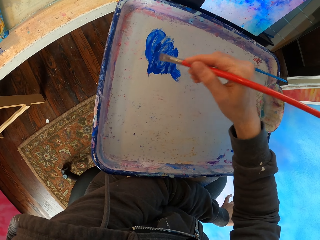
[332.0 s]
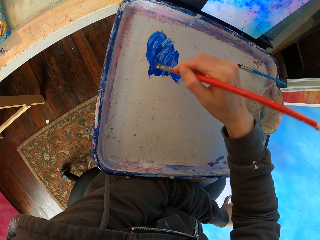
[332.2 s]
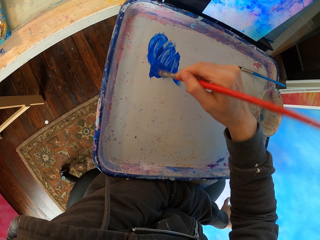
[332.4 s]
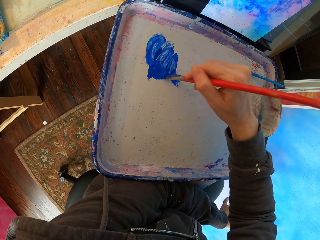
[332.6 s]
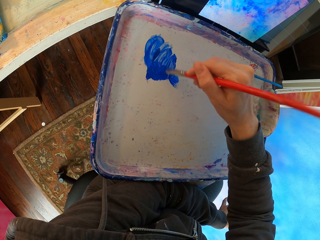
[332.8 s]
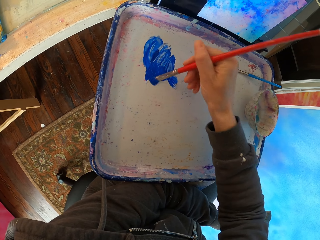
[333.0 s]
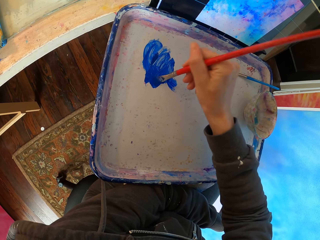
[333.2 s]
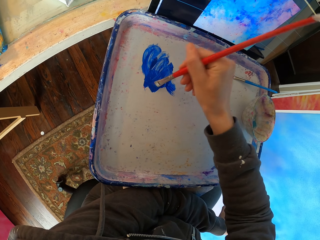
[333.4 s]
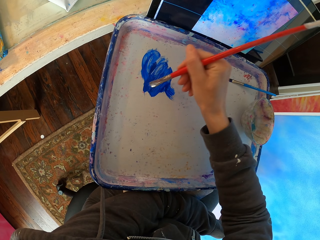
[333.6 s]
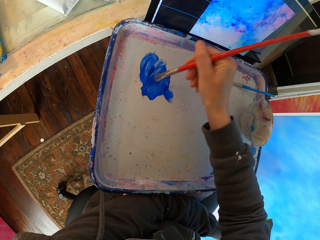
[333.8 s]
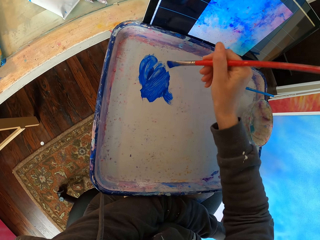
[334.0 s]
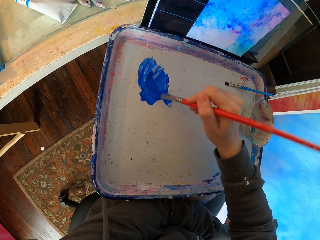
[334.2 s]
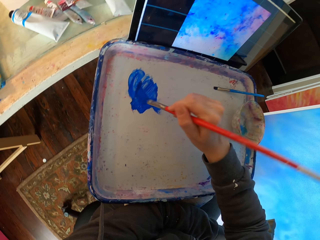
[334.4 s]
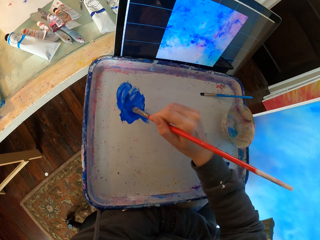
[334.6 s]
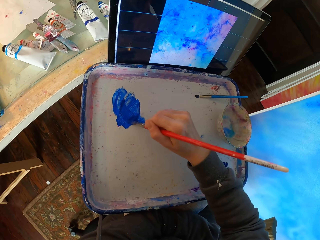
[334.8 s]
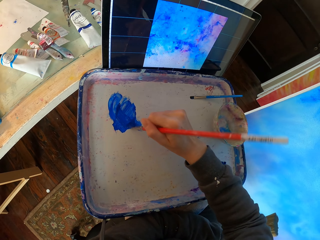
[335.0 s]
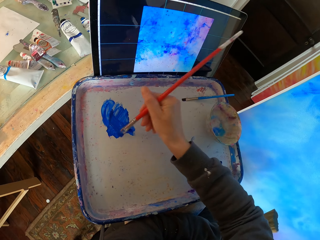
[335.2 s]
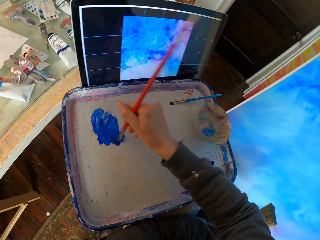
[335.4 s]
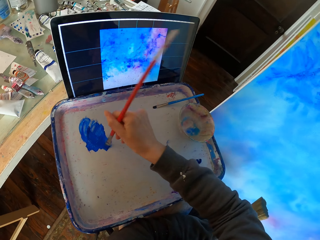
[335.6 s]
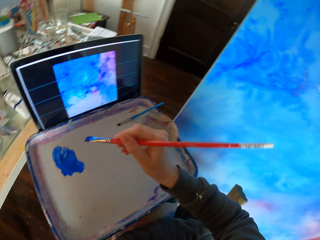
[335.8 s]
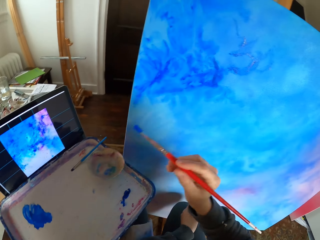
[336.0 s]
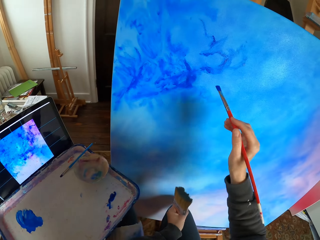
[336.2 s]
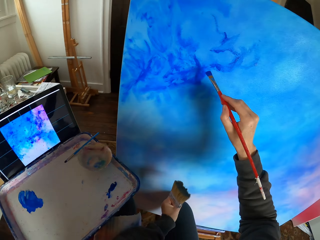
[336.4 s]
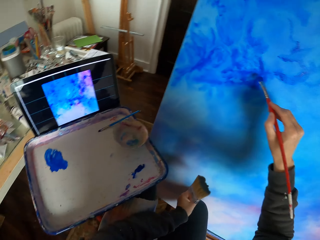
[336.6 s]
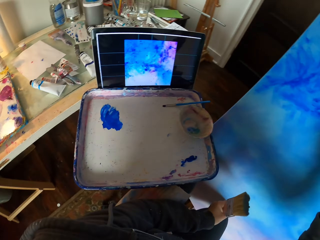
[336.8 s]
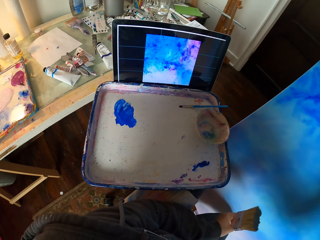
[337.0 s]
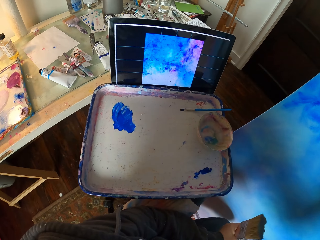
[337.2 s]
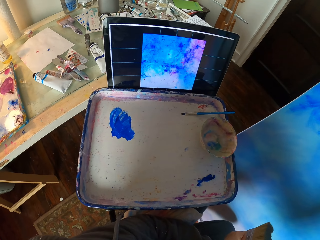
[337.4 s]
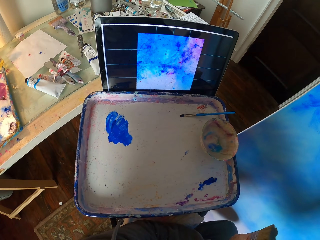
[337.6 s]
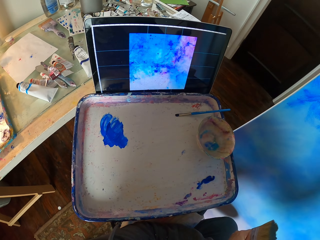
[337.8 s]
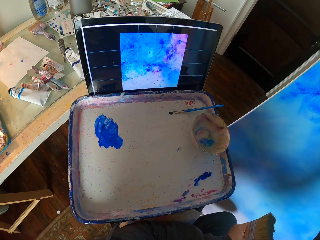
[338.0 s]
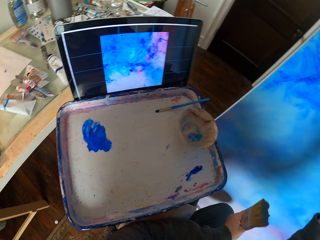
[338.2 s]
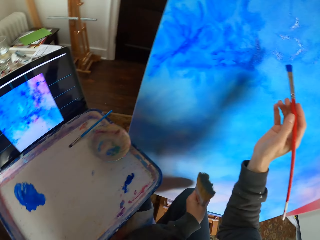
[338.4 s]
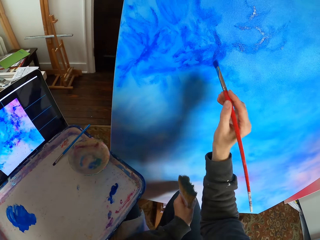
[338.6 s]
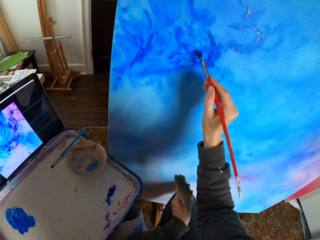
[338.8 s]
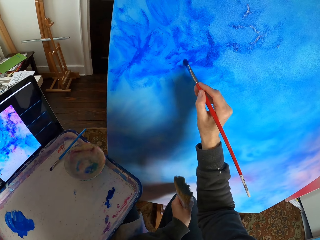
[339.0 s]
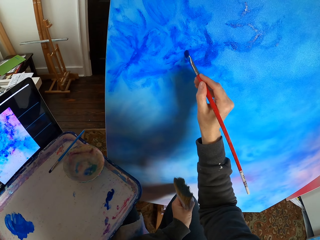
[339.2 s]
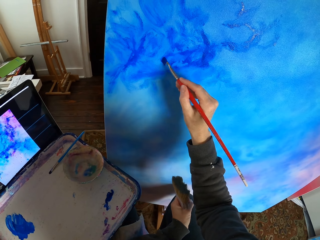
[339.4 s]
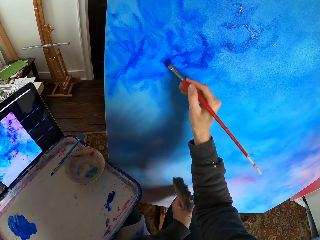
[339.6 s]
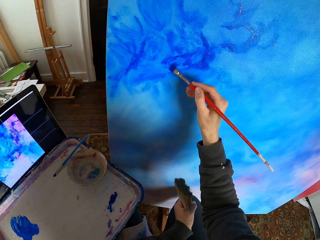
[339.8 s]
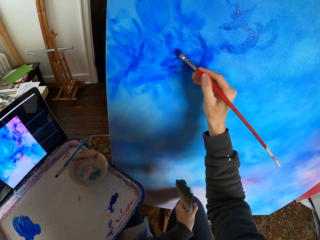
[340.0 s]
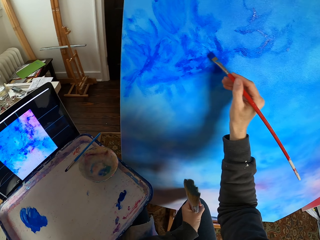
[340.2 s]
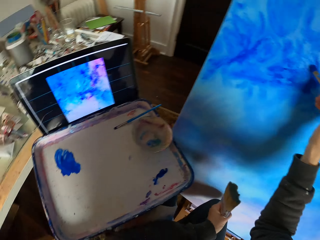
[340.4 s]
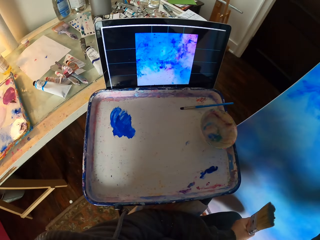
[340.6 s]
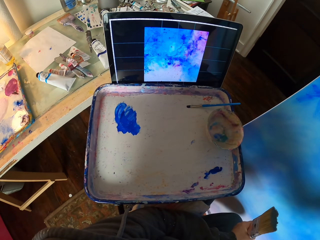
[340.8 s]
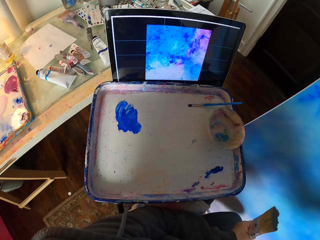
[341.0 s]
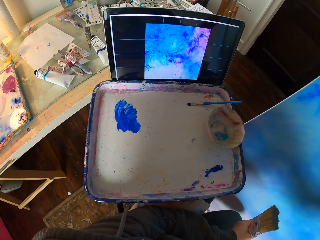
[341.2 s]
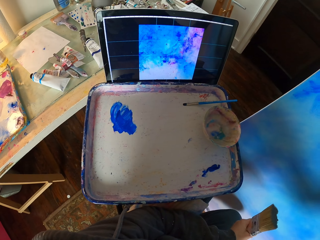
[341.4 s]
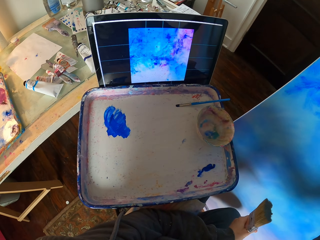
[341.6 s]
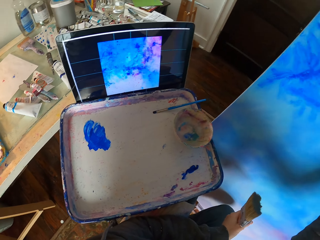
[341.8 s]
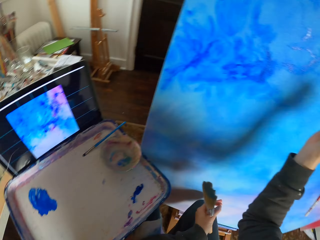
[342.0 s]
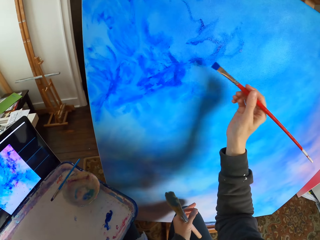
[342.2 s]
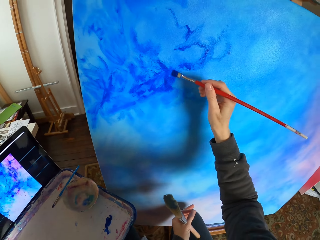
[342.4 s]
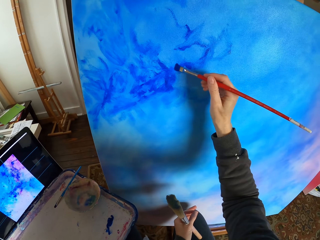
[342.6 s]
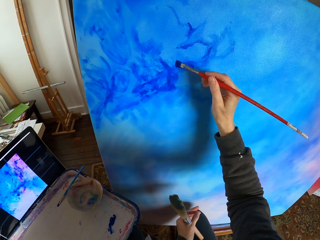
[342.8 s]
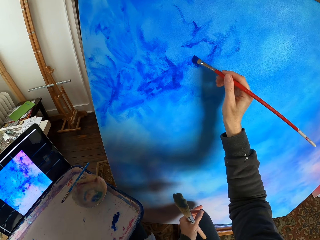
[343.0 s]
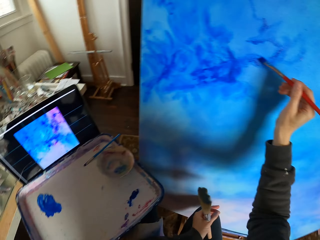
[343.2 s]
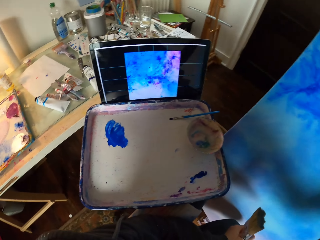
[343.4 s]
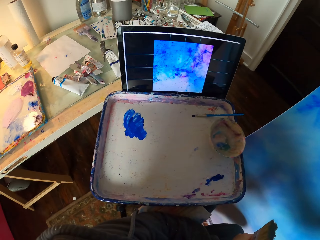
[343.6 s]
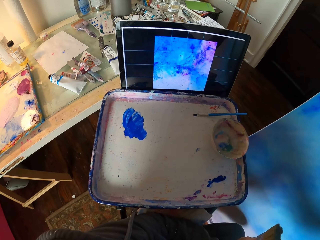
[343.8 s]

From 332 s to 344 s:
The camera wearer paints the canvas.

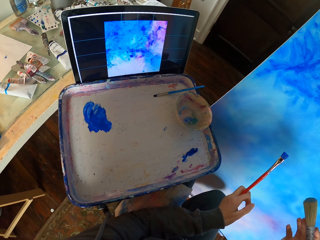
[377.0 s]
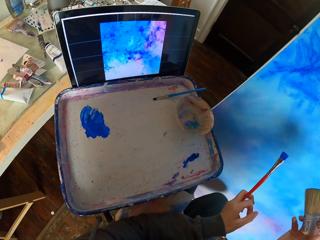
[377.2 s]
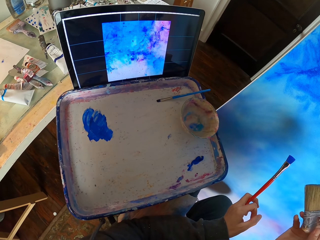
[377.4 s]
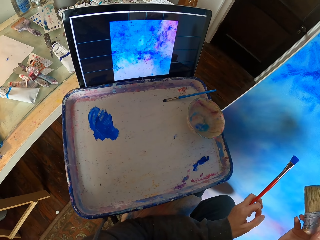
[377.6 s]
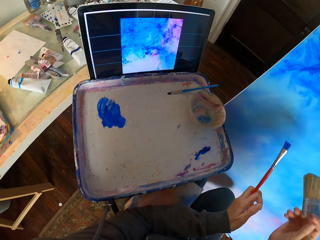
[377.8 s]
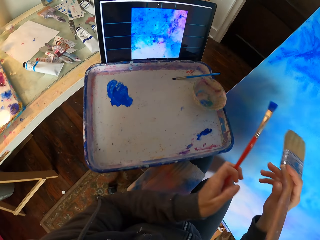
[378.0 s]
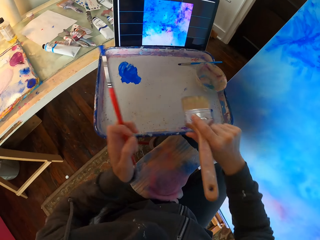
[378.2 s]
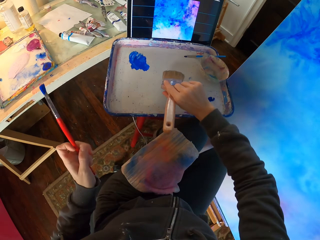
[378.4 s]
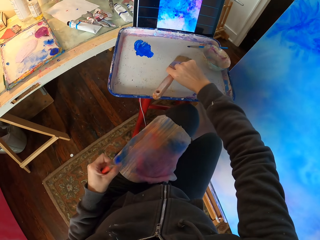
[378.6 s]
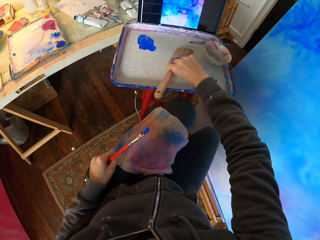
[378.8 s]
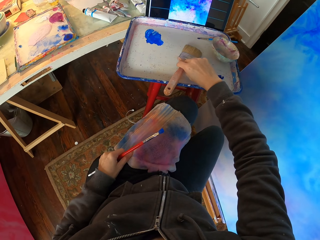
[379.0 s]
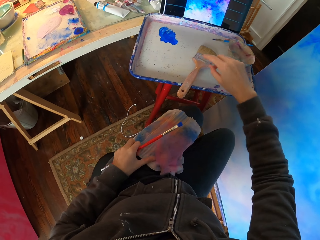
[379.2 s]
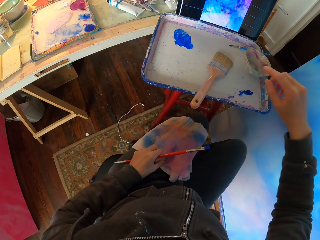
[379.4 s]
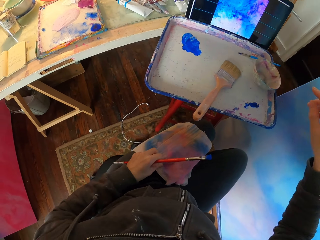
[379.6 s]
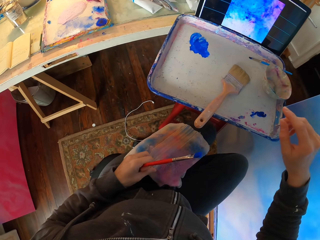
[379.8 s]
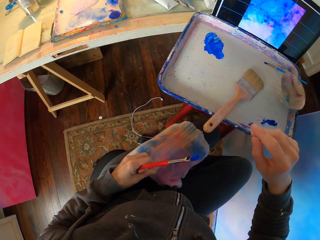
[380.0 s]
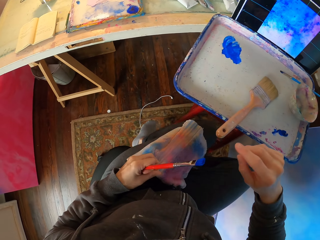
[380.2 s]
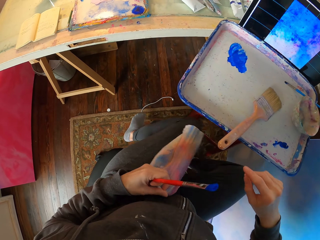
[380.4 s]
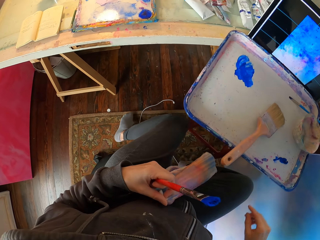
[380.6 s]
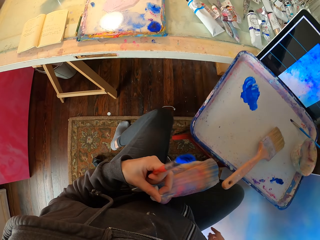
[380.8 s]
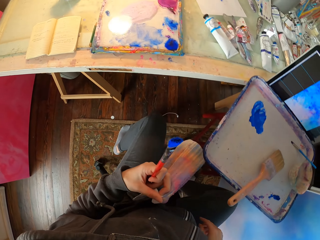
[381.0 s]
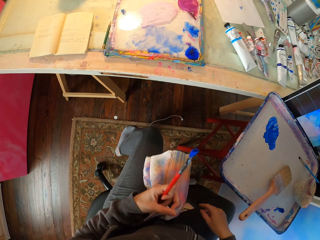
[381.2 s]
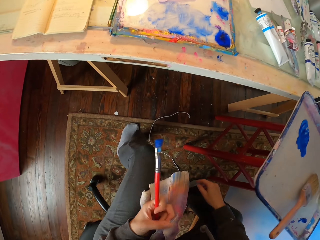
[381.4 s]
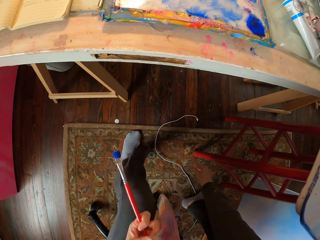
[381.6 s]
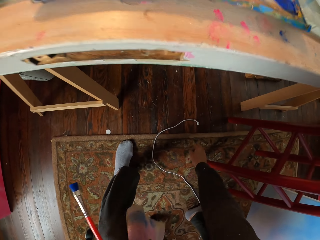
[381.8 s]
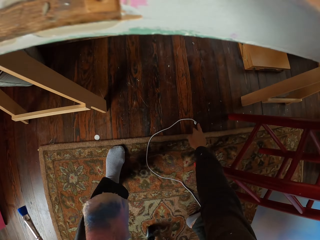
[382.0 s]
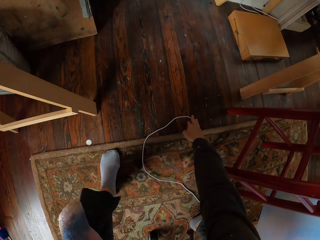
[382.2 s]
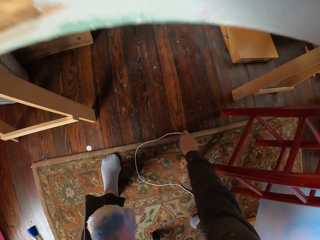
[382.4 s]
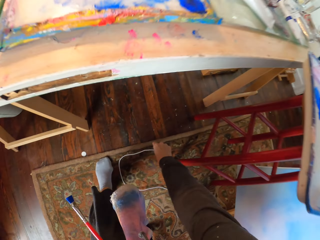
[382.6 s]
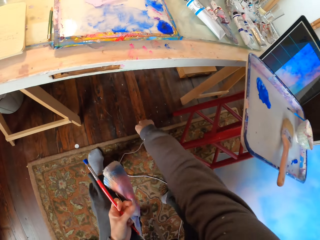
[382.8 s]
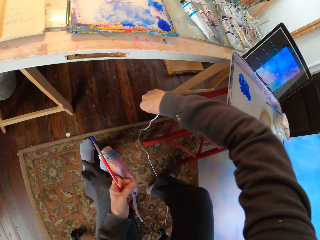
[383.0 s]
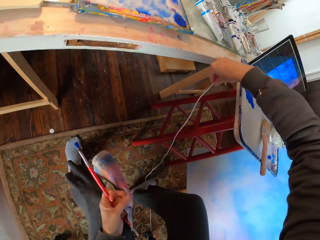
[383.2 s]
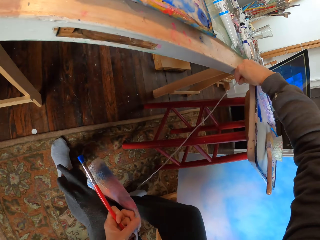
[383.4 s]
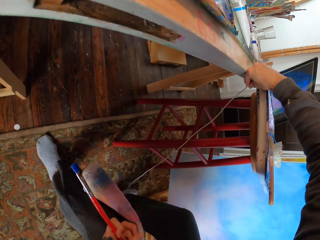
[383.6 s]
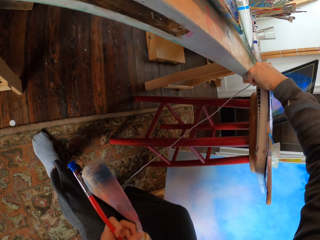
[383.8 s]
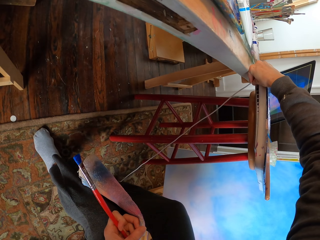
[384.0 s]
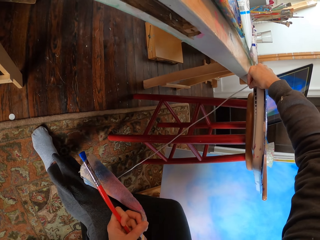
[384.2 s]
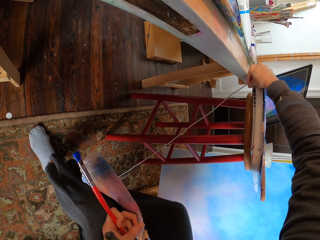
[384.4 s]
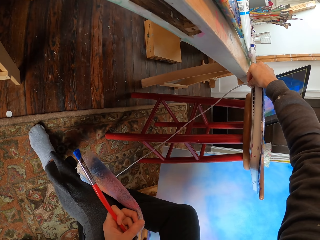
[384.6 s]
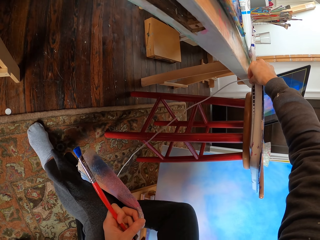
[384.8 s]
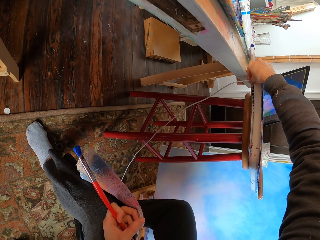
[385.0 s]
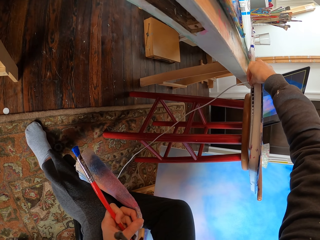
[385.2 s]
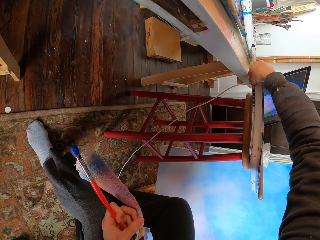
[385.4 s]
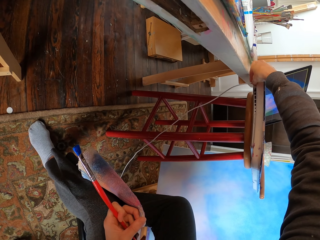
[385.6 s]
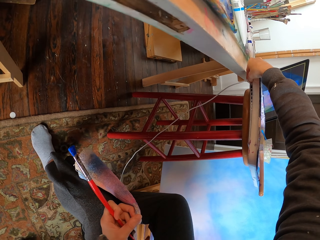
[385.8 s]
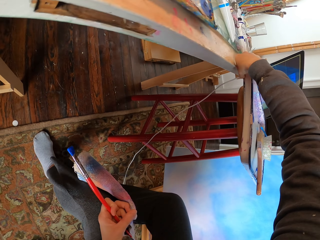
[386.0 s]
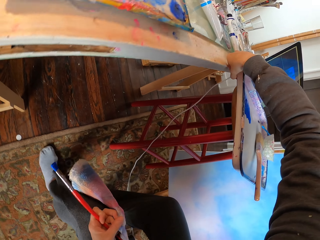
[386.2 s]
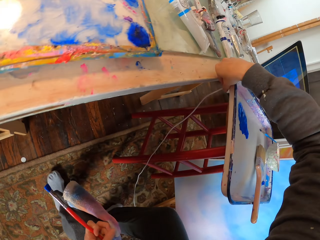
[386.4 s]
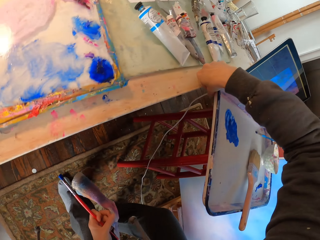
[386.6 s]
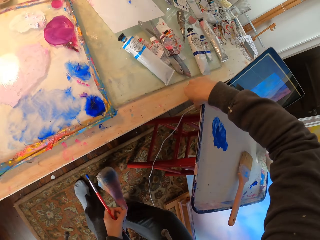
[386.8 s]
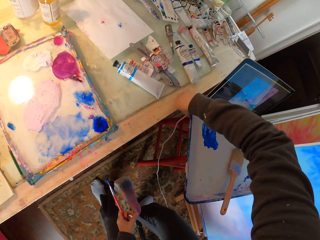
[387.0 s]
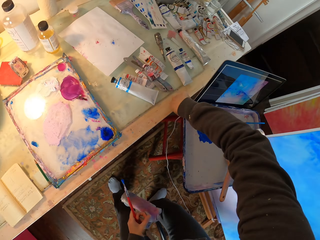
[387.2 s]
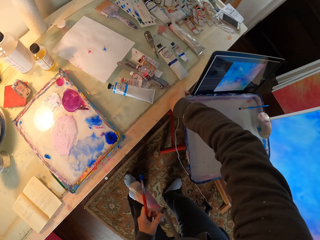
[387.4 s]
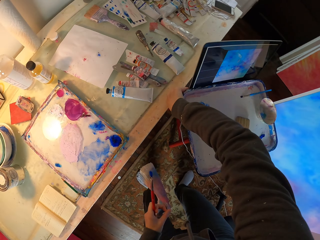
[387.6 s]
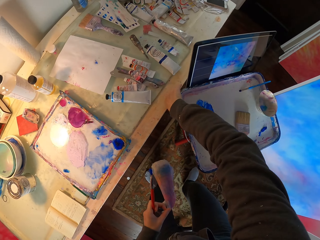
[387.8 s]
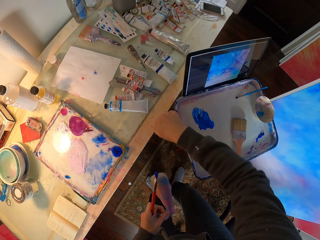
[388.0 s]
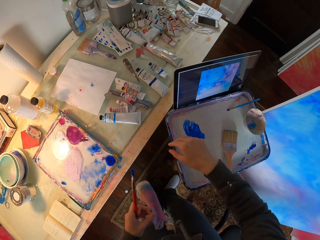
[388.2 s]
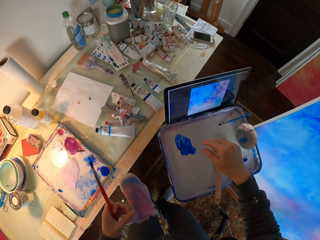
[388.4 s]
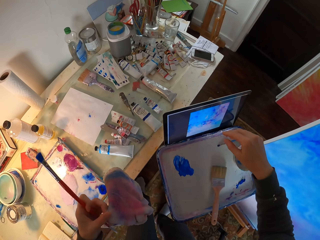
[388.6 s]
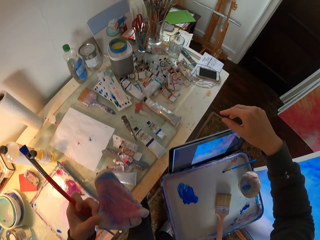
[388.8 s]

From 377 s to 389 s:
The camera wearer puts a brush on a platter. They pick up the big paint brush. They pick up a charger wire, and put the wire in the laptop.
